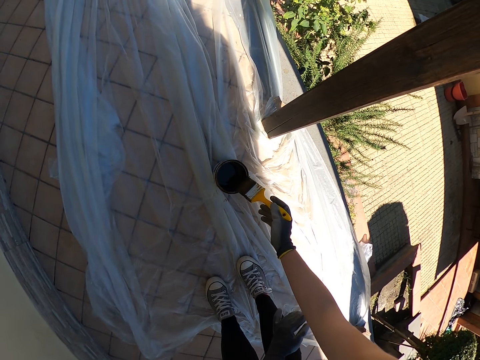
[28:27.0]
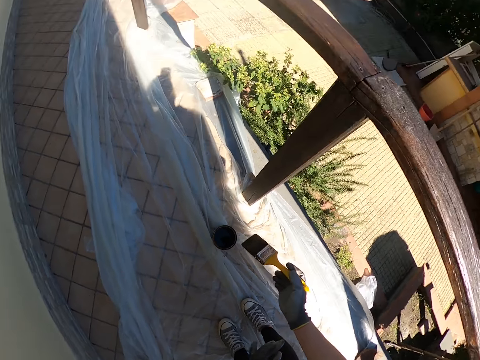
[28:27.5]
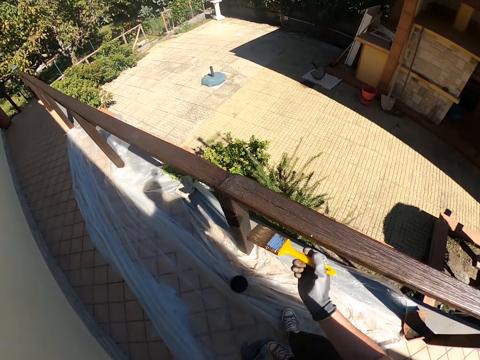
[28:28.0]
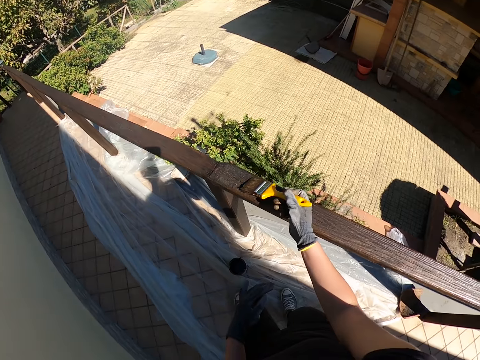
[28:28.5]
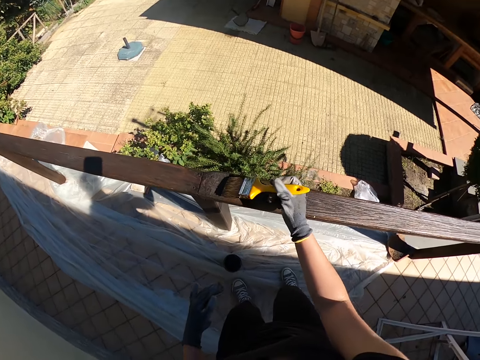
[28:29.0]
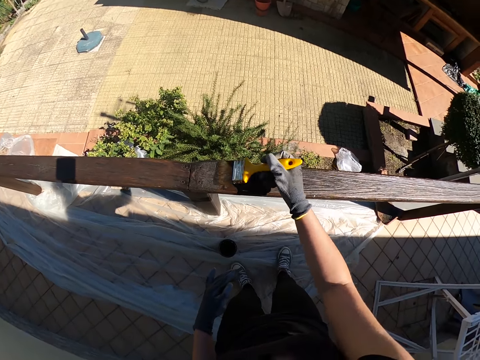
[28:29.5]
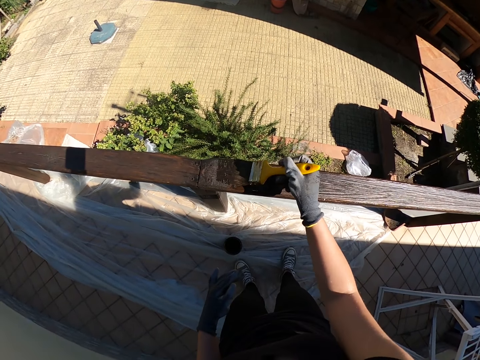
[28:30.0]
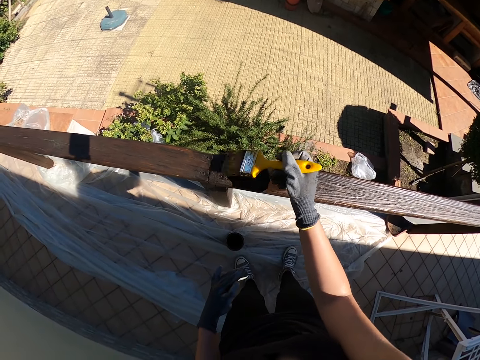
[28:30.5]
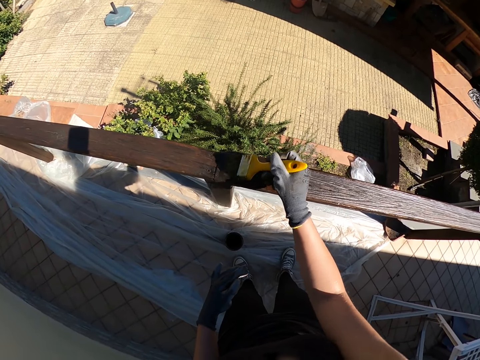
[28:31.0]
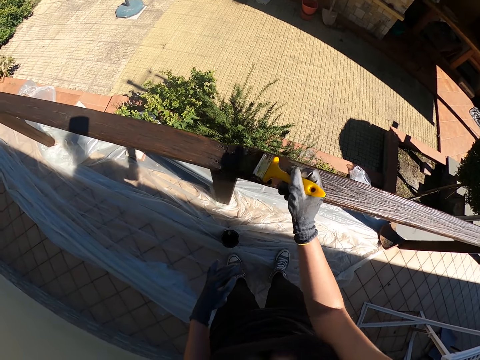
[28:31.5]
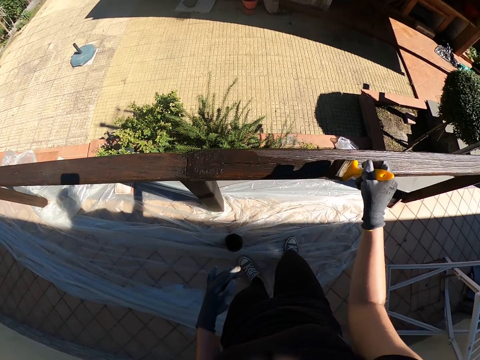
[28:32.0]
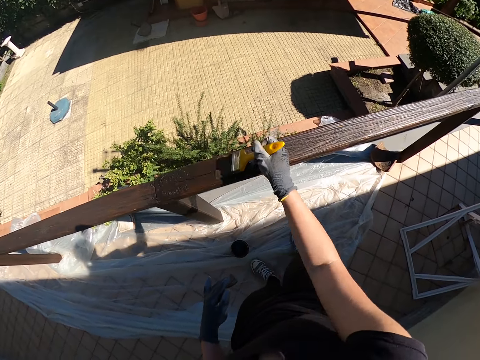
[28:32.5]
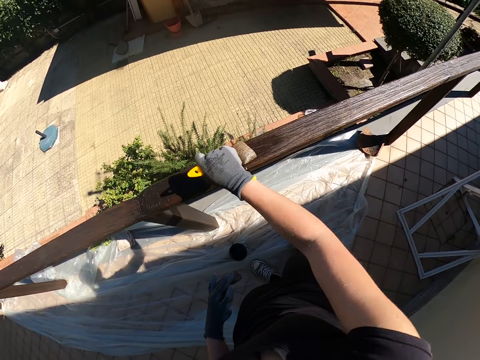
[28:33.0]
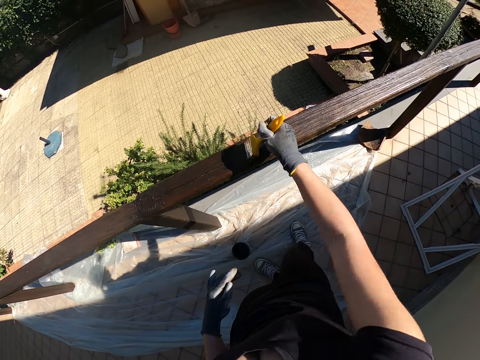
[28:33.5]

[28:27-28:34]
The camera wearer stands upright. They paint the upper side of the wooden balcony rail with the paint brush.

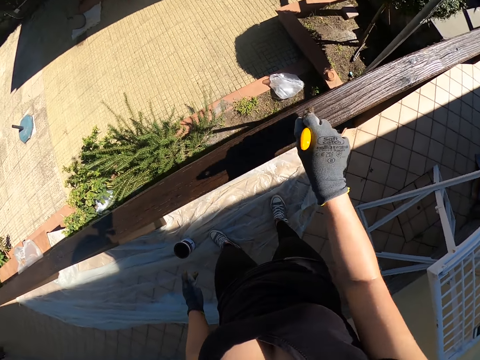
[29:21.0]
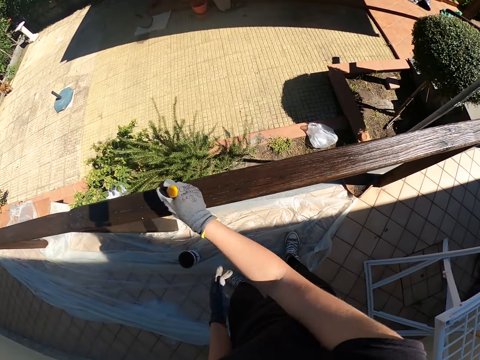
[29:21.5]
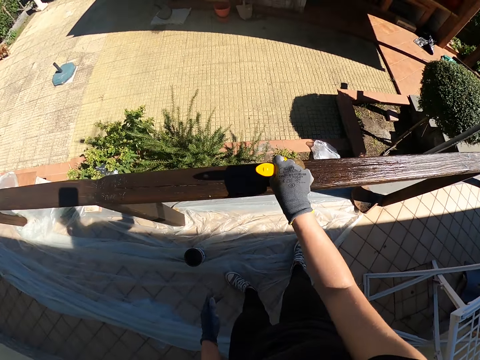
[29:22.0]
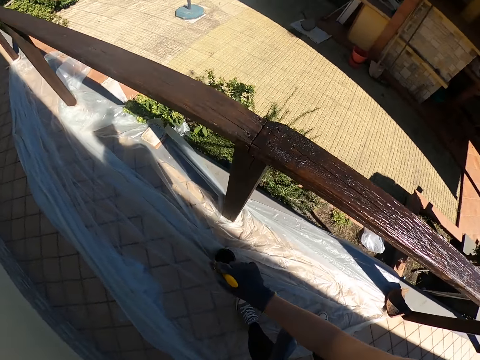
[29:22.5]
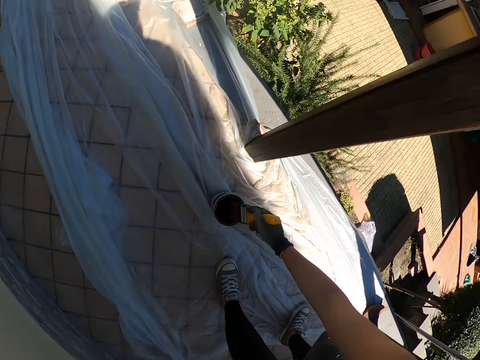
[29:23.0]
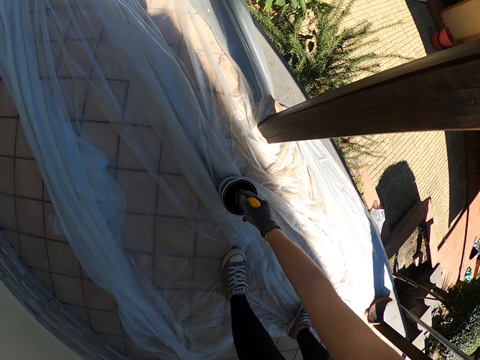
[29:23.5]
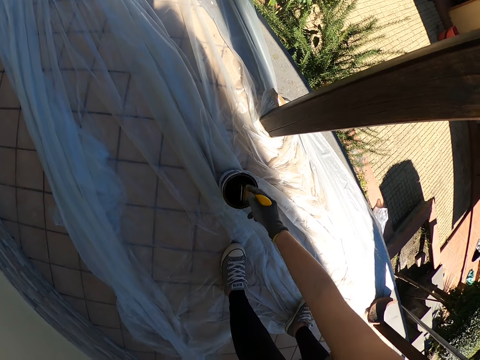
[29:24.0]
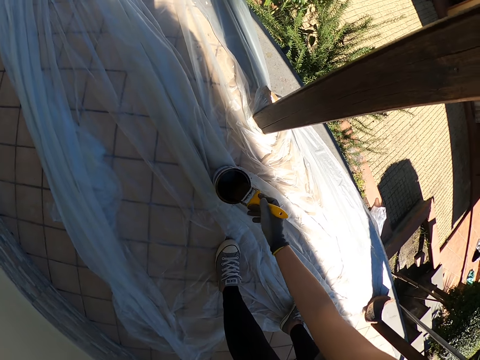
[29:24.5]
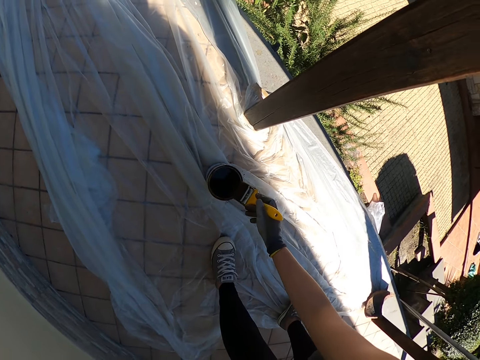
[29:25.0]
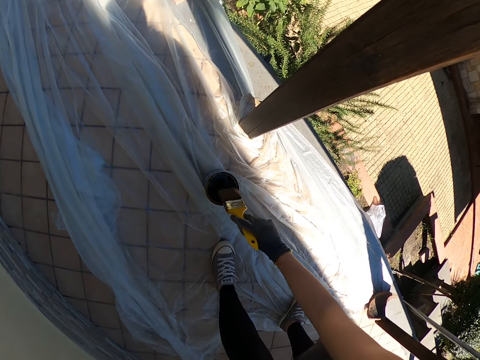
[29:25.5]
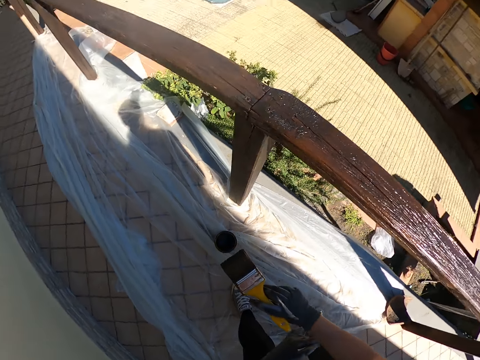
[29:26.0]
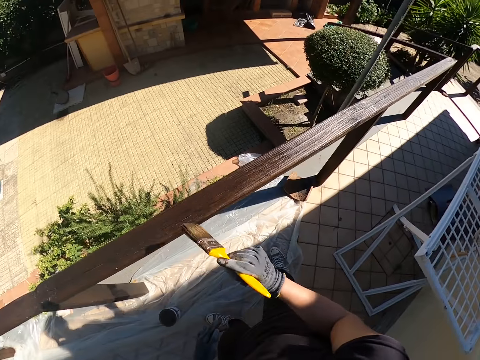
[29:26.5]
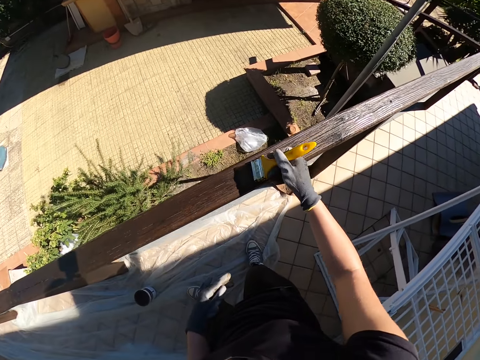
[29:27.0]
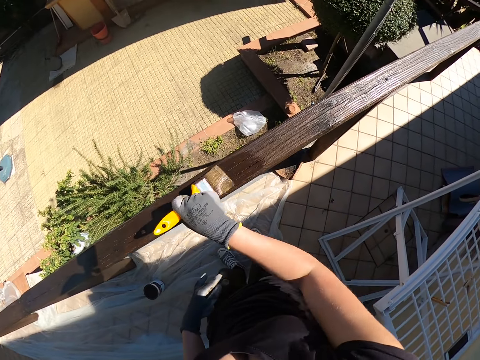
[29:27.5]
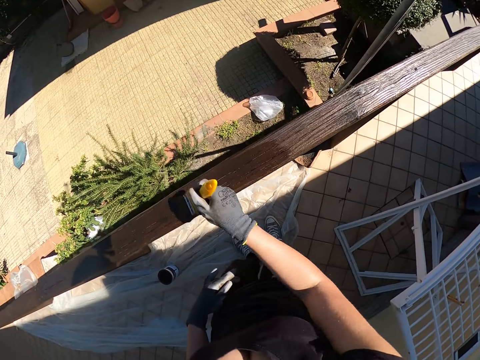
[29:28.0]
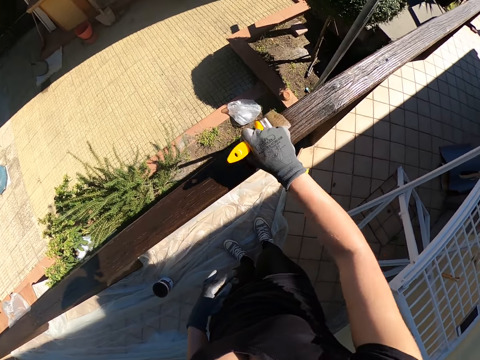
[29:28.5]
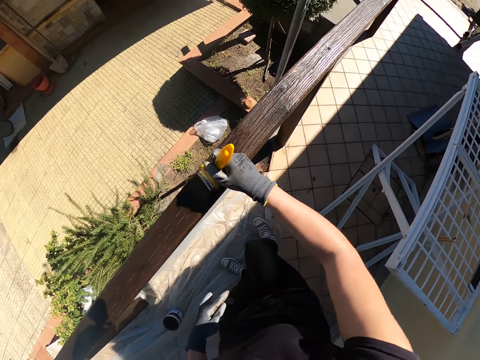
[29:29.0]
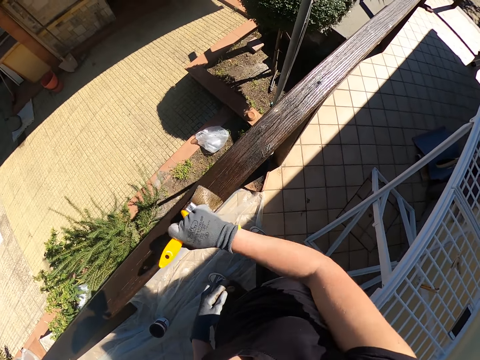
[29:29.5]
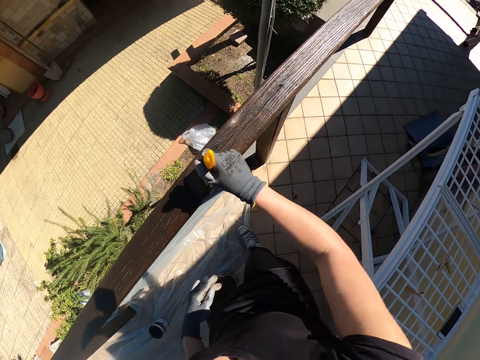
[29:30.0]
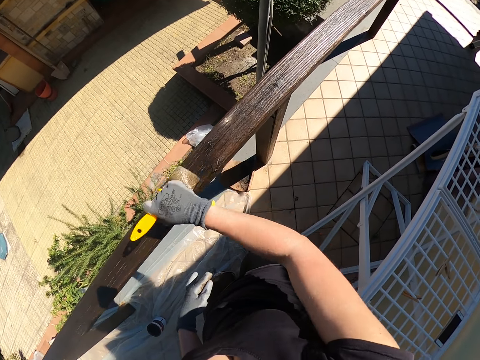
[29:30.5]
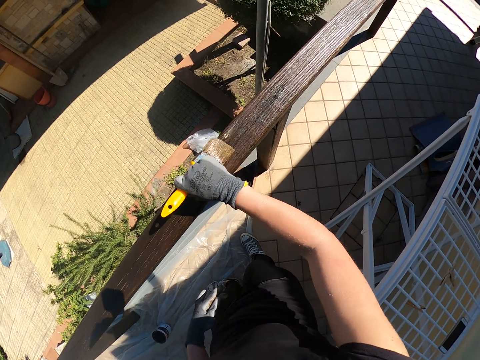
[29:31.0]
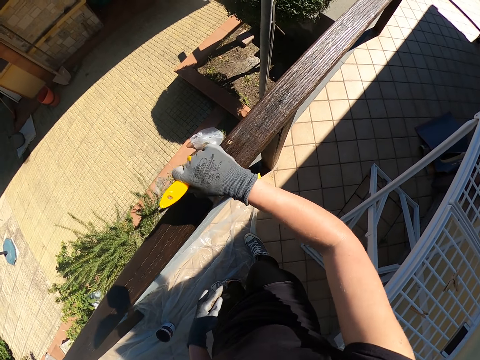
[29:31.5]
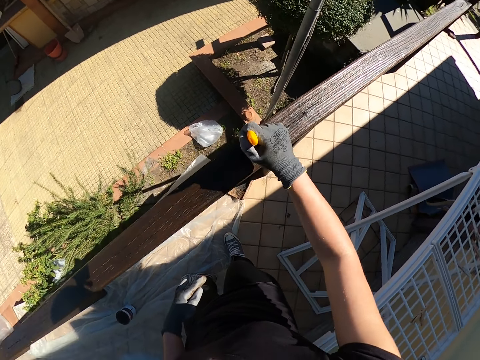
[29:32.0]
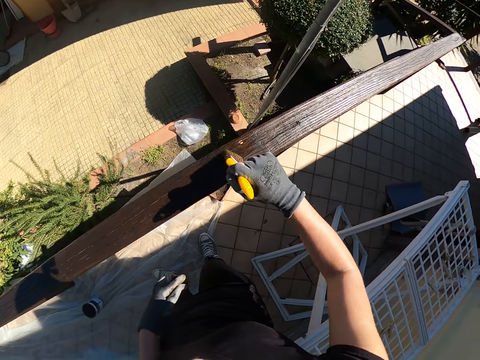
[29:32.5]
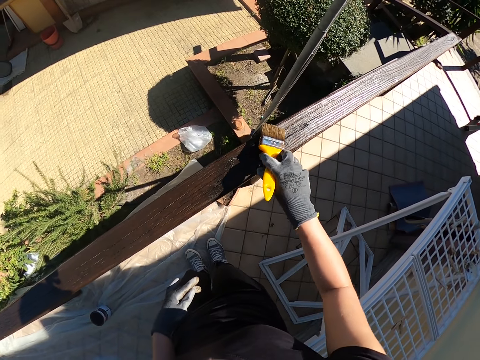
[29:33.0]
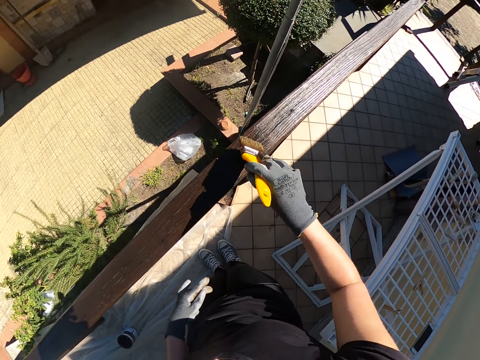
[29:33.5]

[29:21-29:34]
The camera wearer bends on the paint container. They dip the paint brush in the can of paint. They clean the paint brush with the edge of the can. They stand upright. They paint the upper part of the wooden balcony rail with the paint brush.

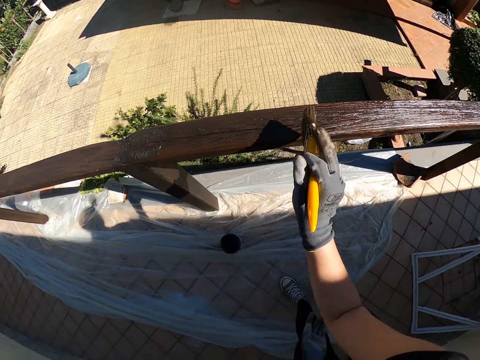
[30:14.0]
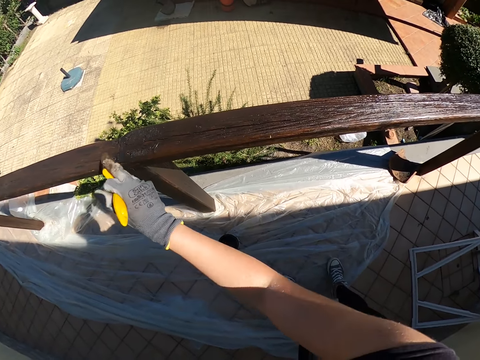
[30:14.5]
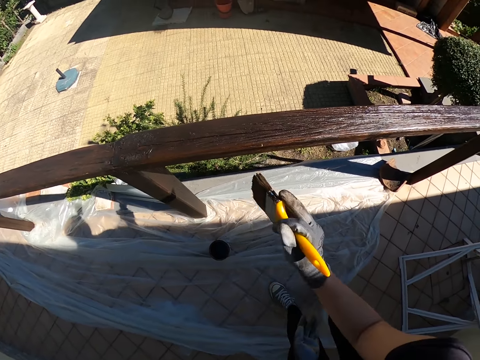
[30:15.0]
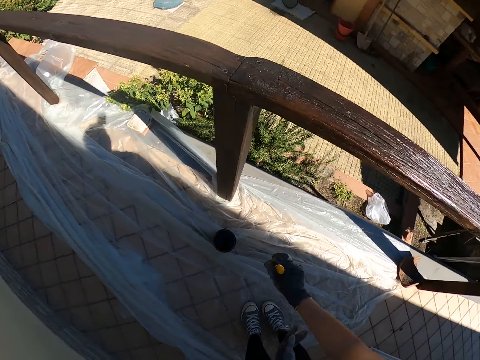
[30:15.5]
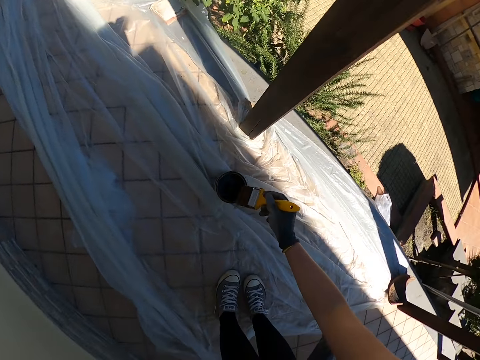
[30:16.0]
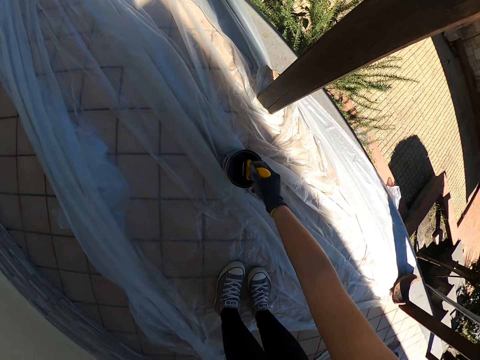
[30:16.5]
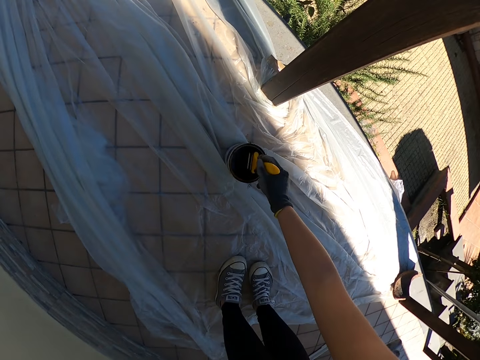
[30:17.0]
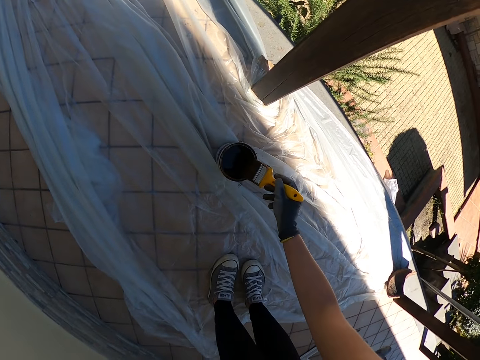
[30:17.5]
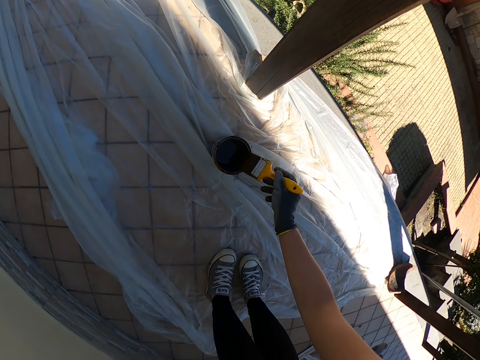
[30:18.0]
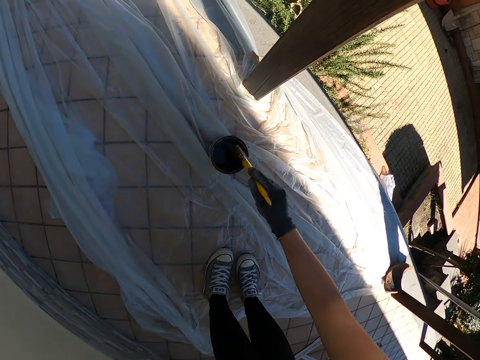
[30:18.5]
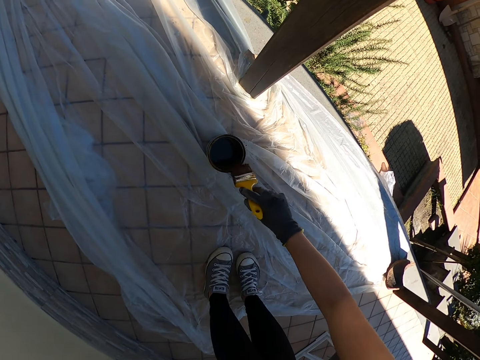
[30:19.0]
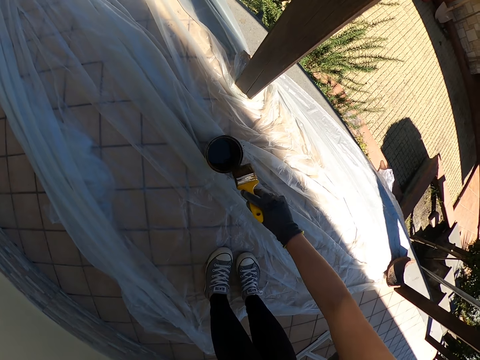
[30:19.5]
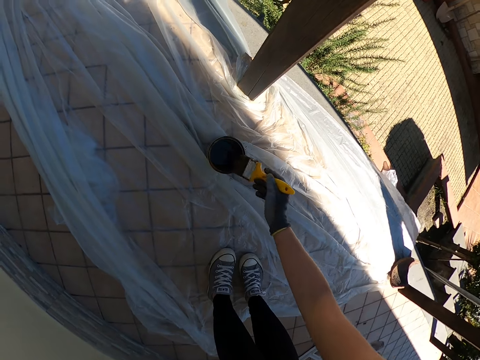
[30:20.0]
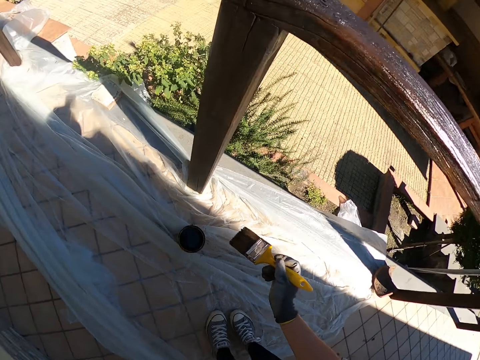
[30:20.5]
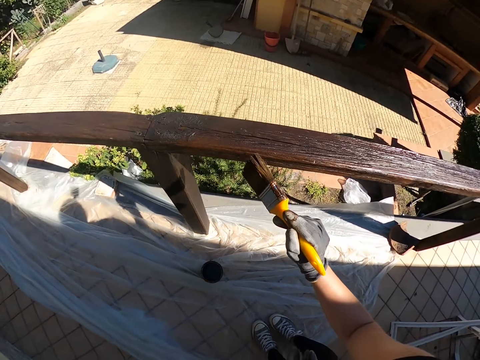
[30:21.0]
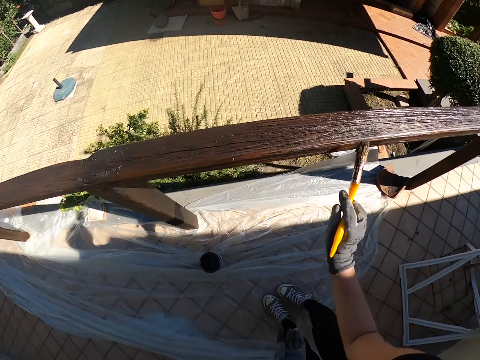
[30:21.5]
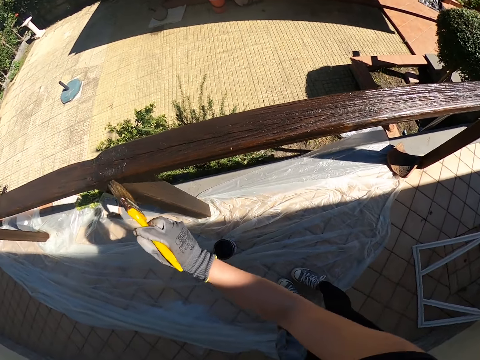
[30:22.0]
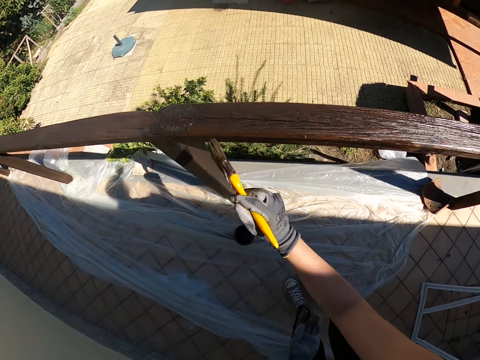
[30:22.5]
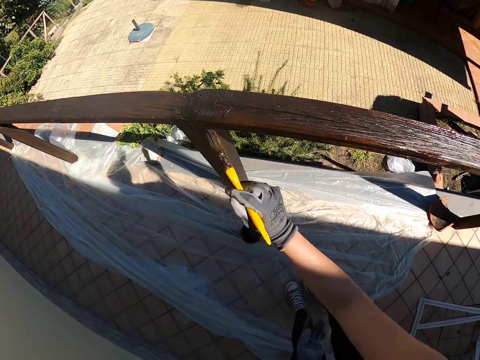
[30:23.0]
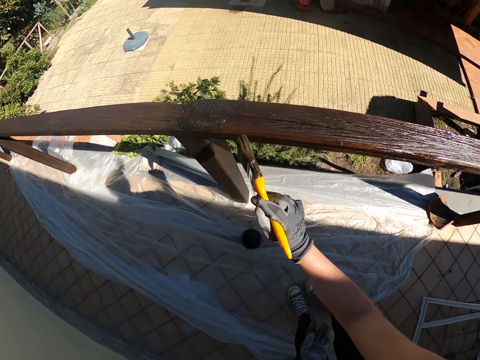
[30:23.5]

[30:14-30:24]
The camera wearer bends on the paint container. They dip the paint brush in the can of paint from the paint container. They clean the paint brush with the edge of the can. They stand upright. They paint the side of the wooden balcony rail with the paint brush.
